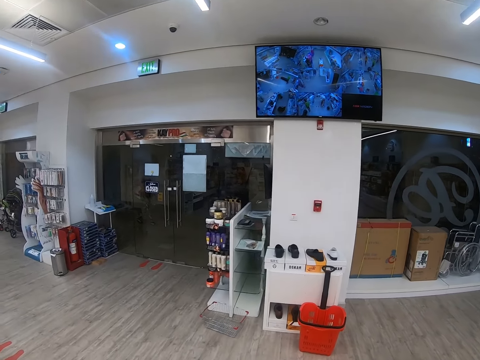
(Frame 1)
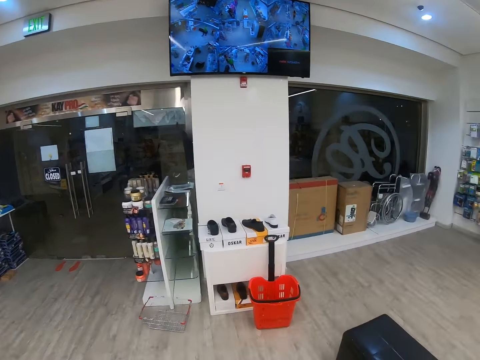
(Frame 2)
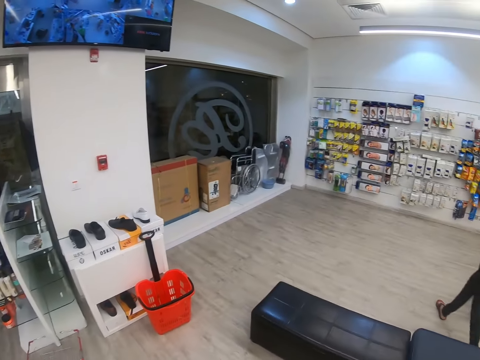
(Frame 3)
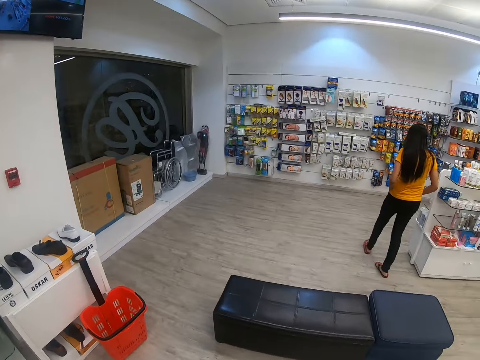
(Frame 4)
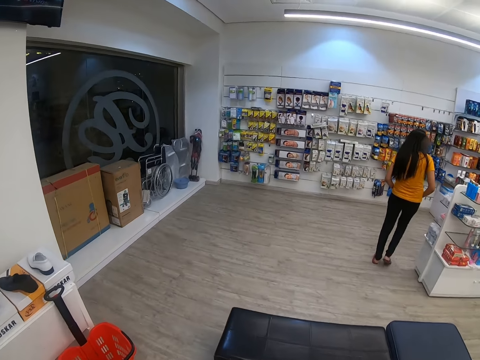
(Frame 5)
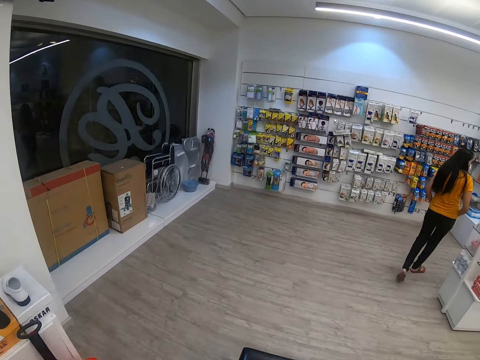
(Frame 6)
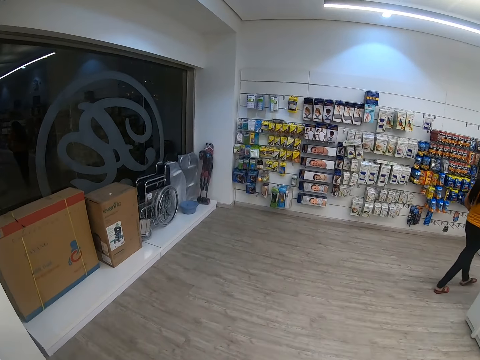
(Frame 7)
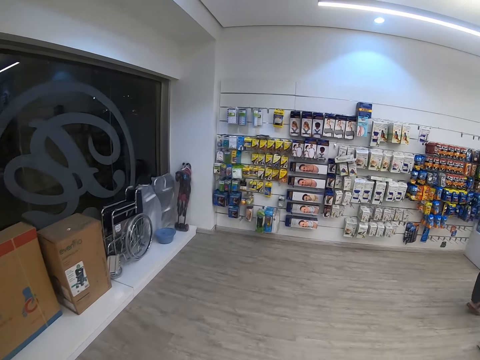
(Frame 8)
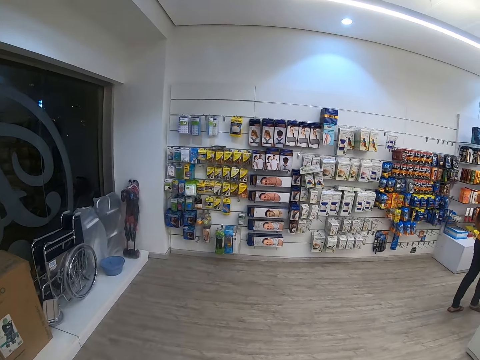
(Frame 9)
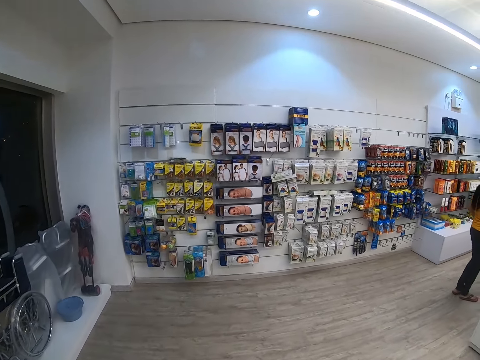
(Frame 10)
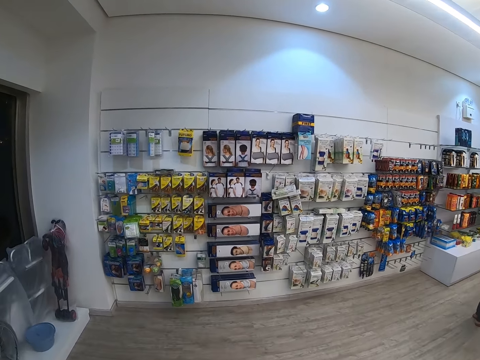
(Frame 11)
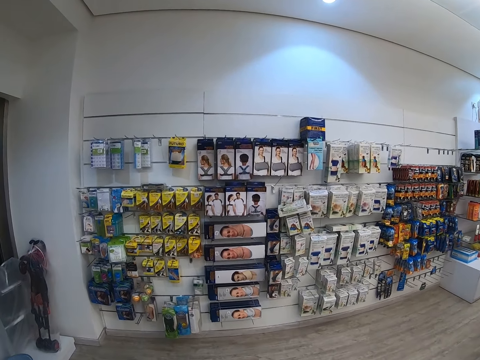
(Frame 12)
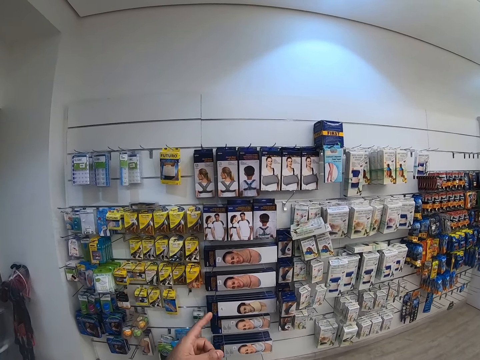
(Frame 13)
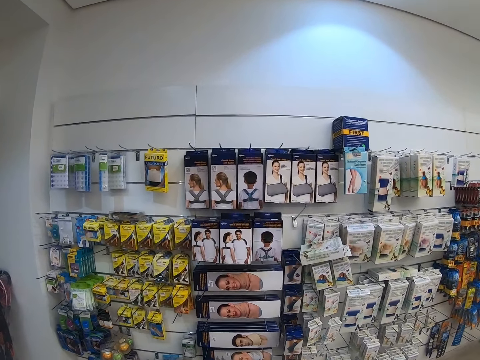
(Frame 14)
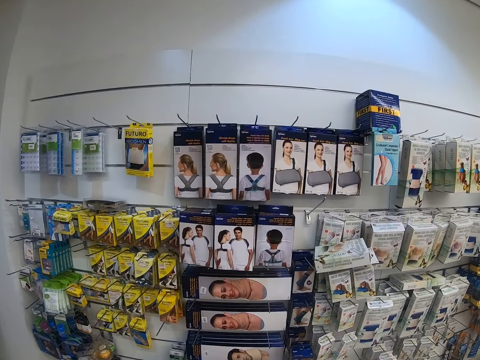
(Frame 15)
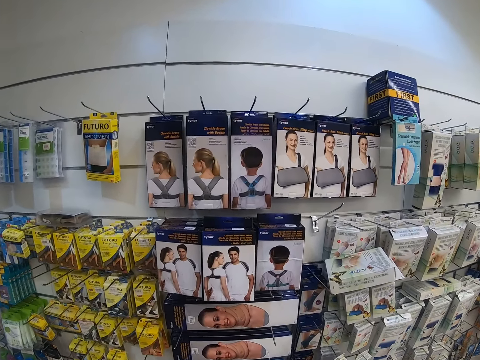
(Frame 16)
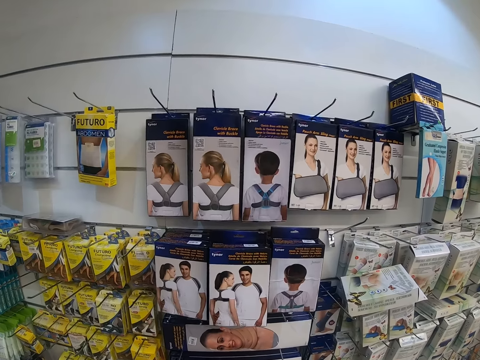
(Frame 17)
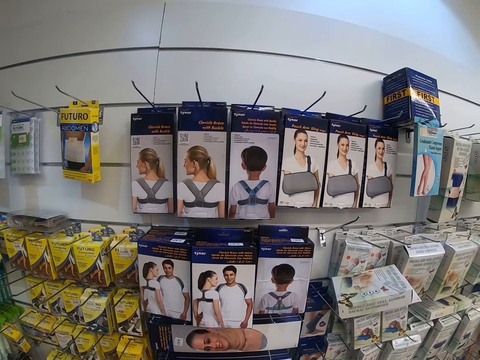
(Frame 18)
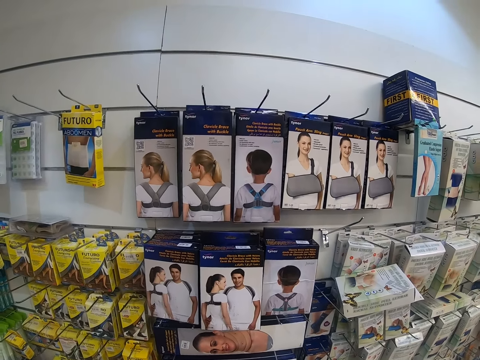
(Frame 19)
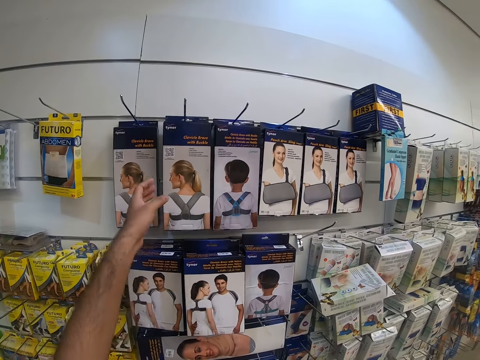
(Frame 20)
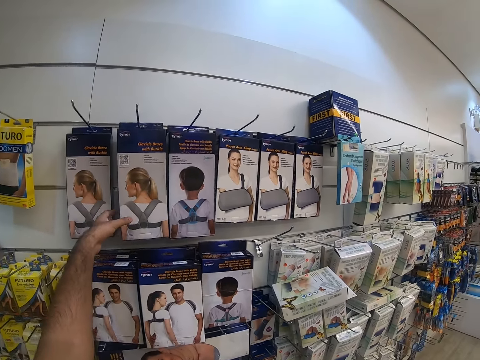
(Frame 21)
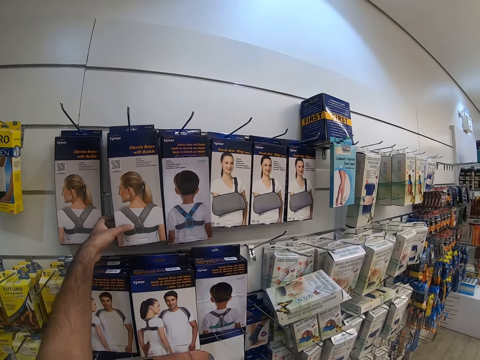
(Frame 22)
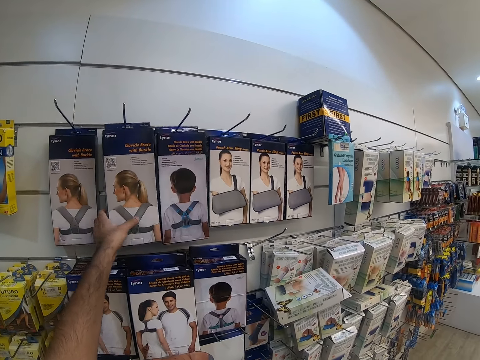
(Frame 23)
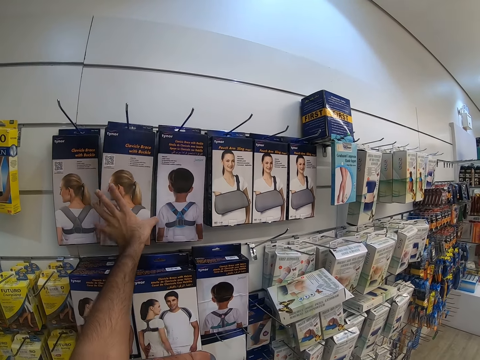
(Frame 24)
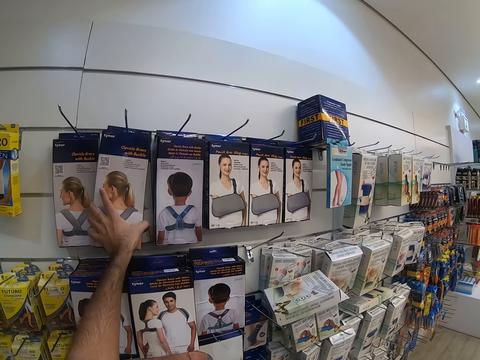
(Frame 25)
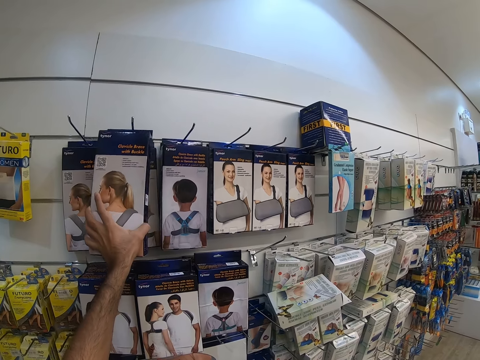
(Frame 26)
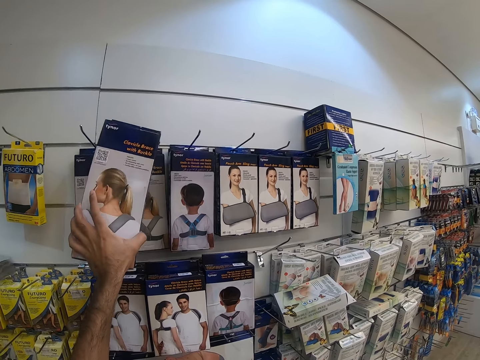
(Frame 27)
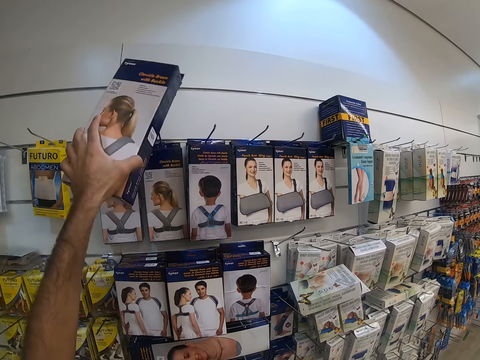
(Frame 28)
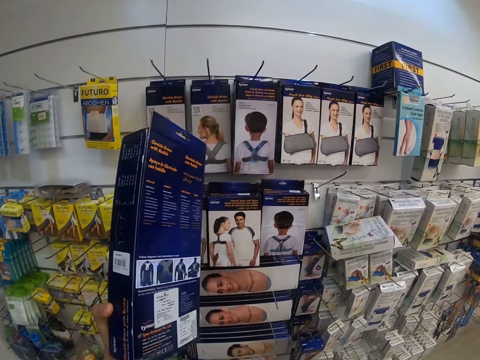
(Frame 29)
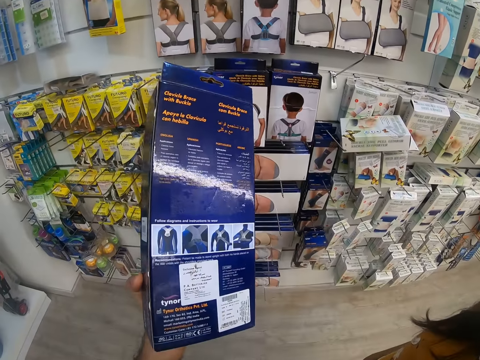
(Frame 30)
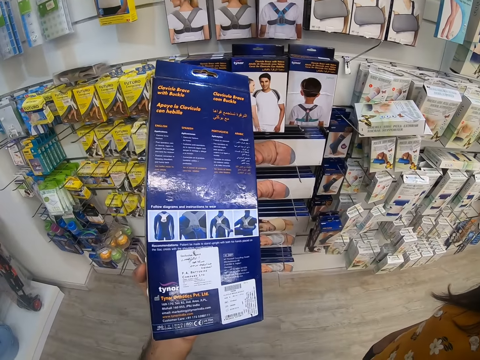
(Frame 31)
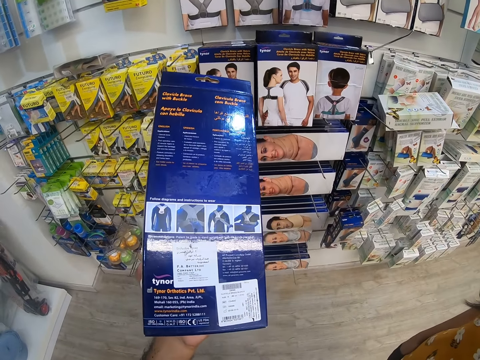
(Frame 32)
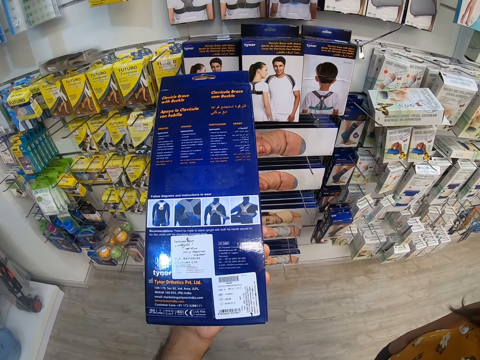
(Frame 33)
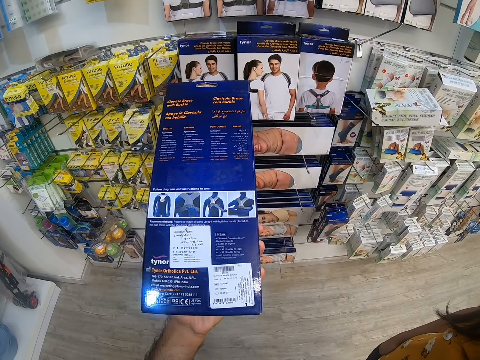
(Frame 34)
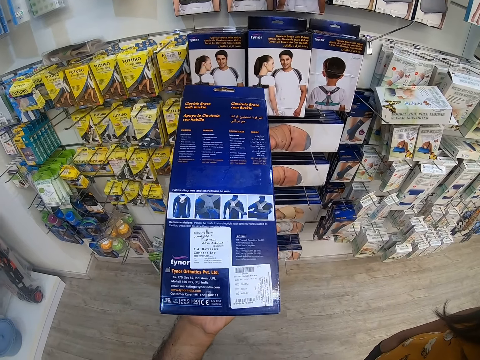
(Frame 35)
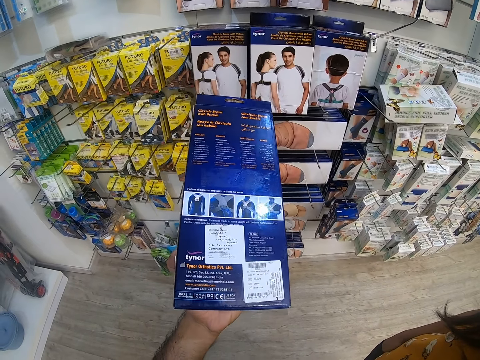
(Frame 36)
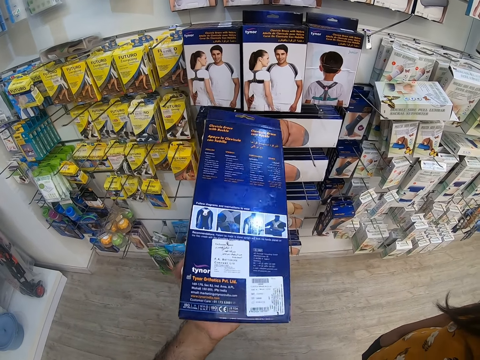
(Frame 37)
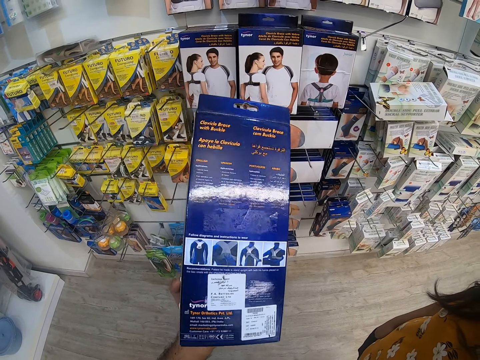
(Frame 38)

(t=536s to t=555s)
A person walks in a supermarket. The camera wearer points at an item on a shelf. They look at items on the shelf. They pick a brace pack on the shelf. They read on the brace pack.

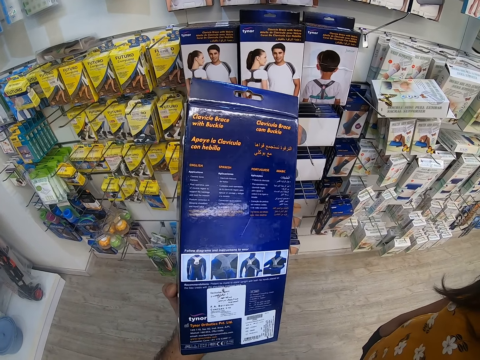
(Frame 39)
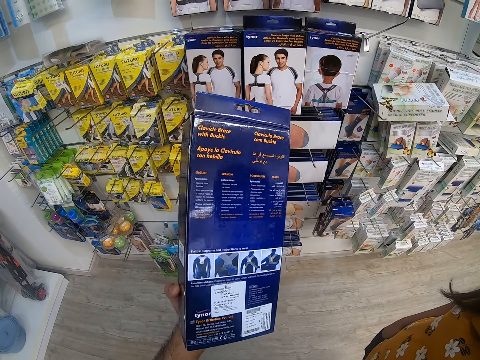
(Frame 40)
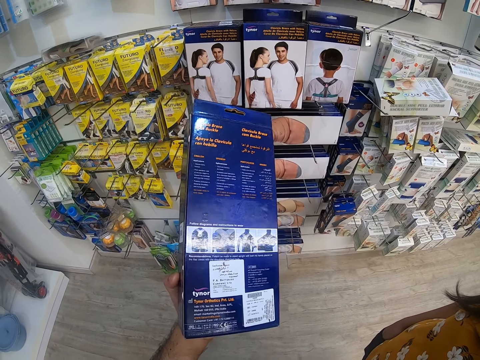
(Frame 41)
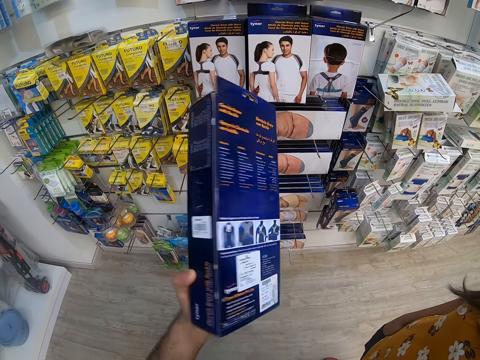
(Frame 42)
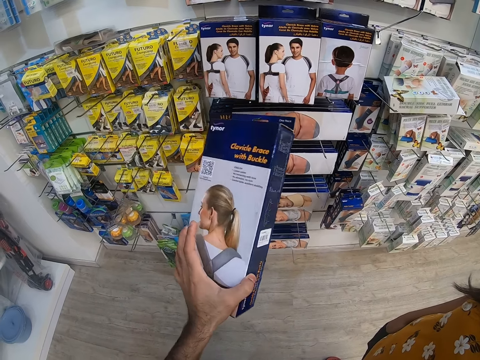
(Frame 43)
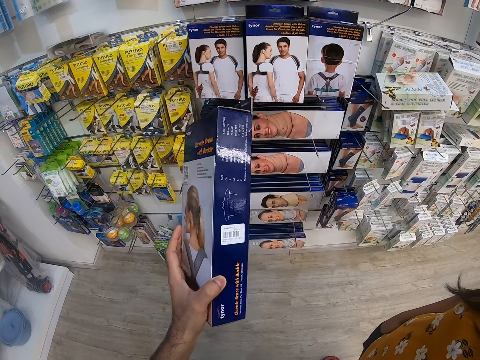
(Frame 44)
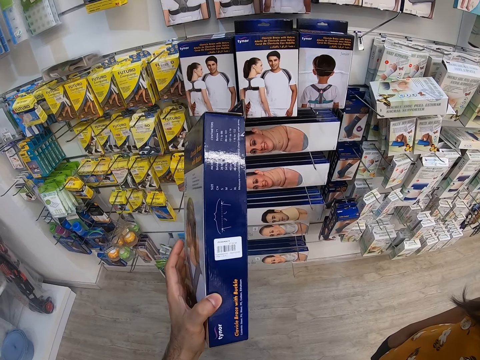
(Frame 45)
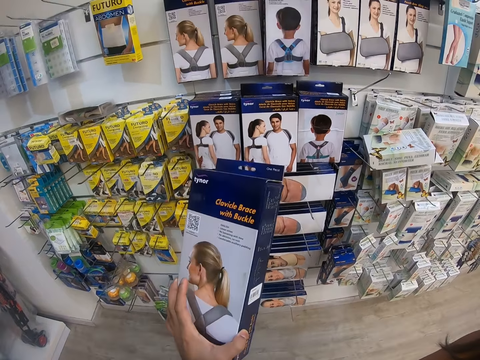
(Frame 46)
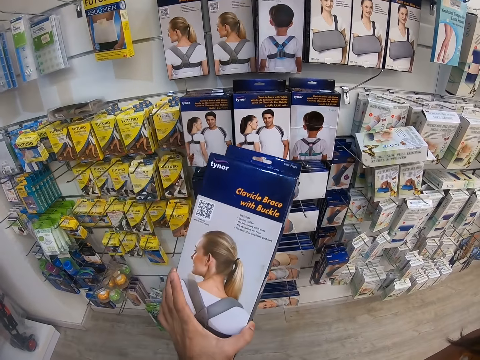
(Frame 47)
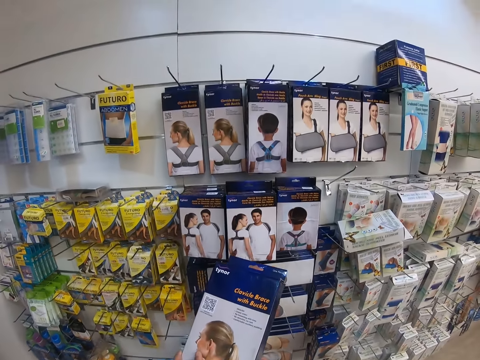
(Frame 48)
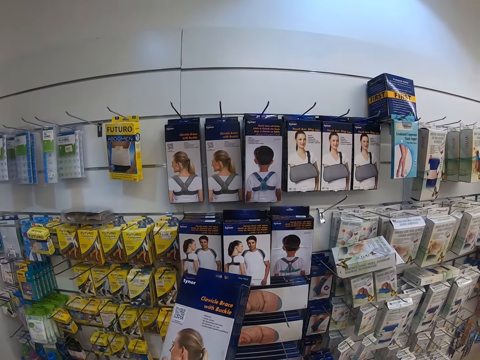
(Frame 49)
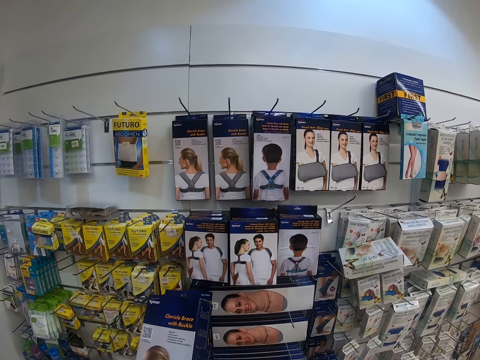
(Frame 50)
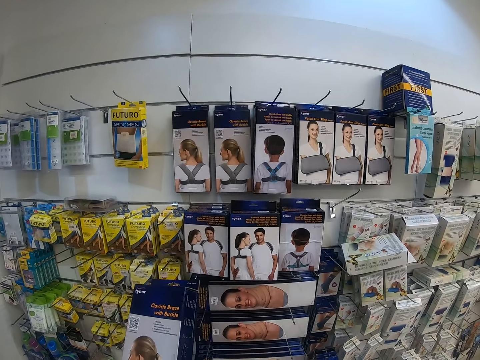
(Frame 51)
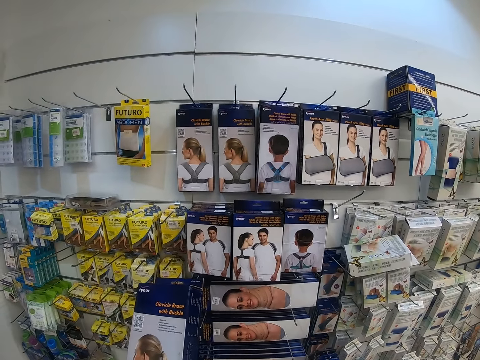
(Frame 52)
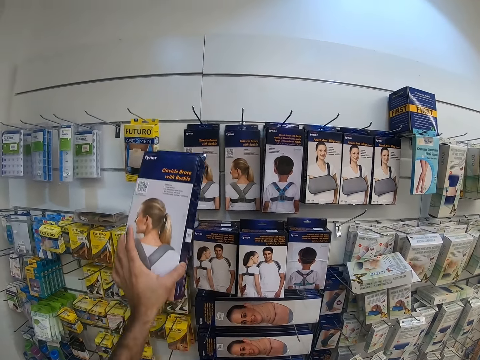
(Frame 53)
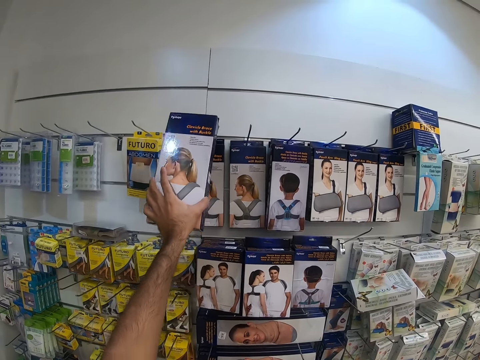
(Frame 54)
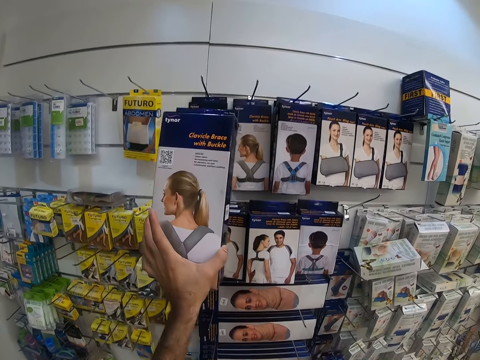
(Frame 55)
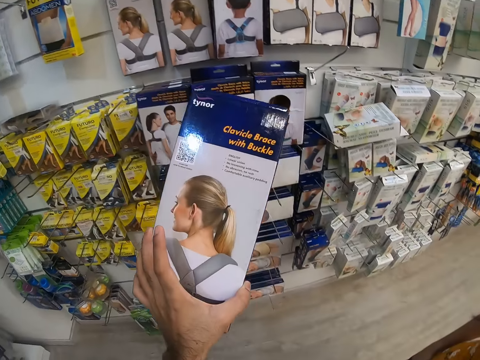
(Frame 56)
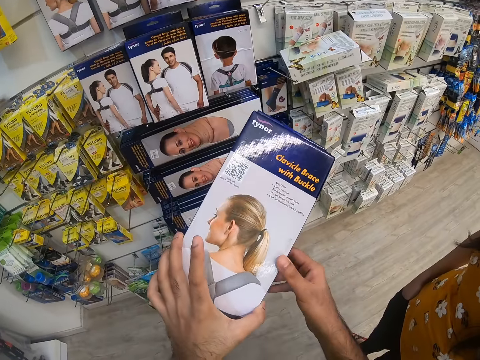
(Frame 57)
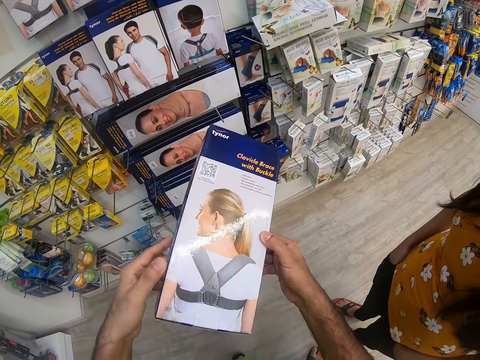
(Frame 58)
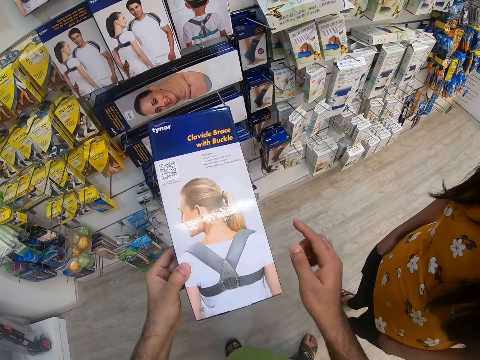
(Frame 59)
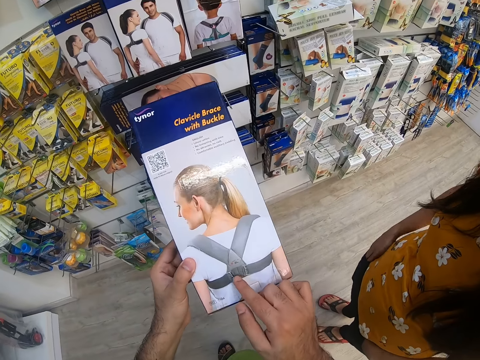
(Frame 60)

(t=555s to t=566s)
The camera wearer hangs a packet of brace on a shelf. They read on the packet of brace.
